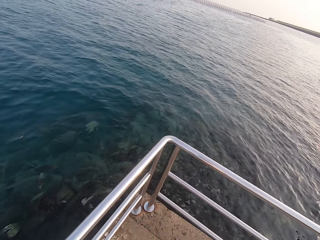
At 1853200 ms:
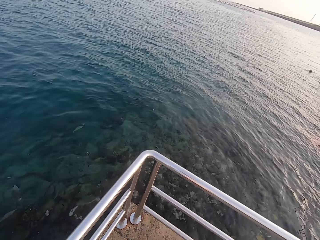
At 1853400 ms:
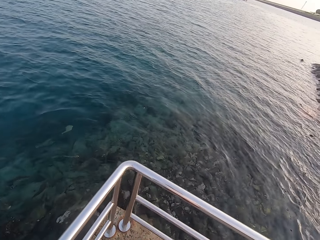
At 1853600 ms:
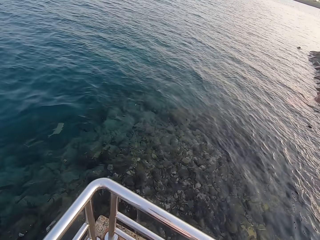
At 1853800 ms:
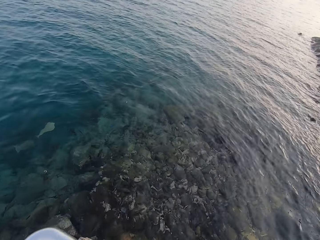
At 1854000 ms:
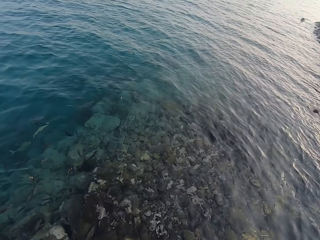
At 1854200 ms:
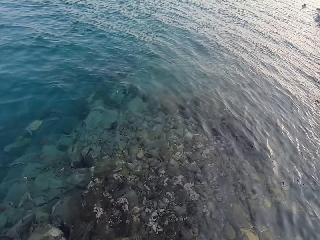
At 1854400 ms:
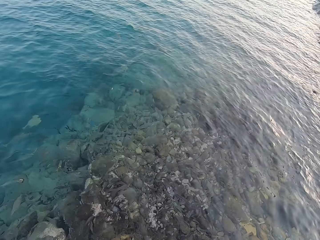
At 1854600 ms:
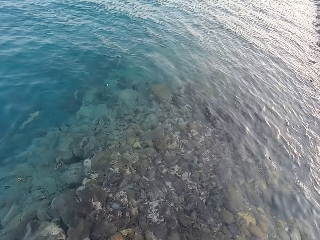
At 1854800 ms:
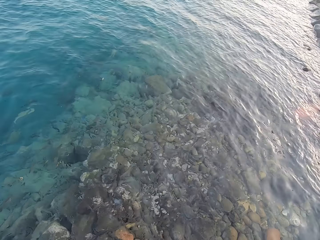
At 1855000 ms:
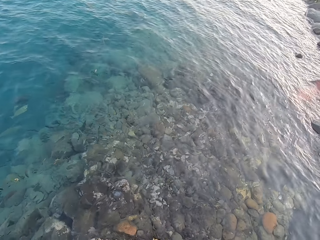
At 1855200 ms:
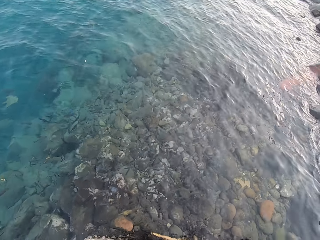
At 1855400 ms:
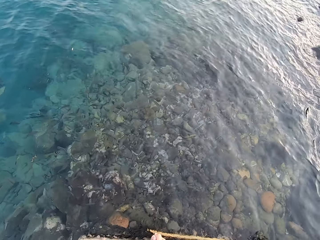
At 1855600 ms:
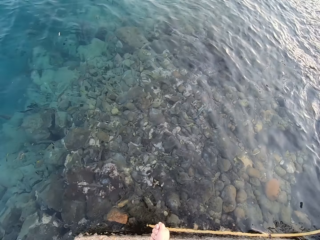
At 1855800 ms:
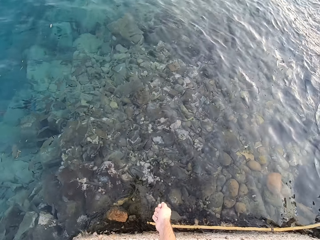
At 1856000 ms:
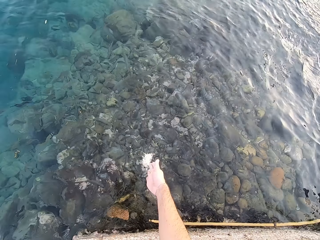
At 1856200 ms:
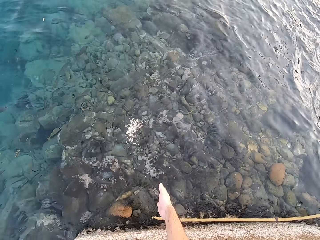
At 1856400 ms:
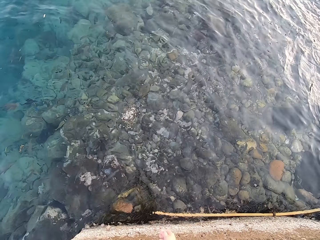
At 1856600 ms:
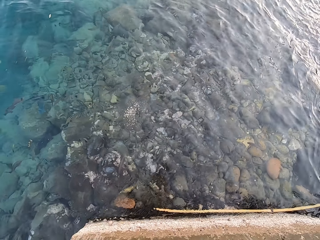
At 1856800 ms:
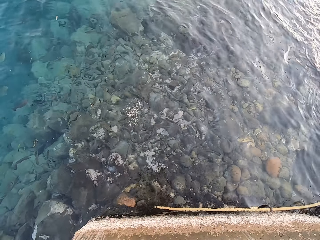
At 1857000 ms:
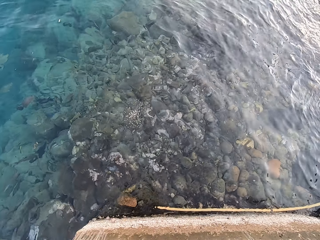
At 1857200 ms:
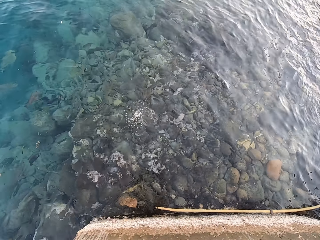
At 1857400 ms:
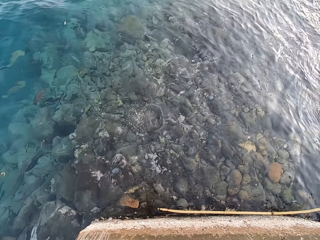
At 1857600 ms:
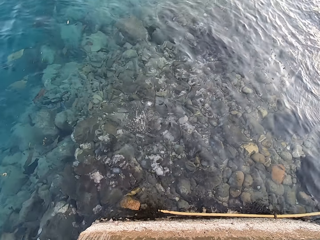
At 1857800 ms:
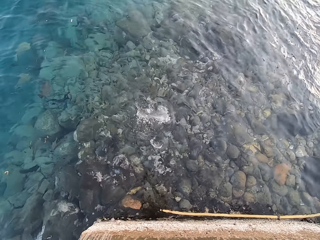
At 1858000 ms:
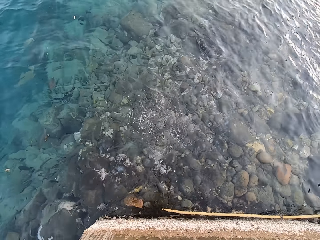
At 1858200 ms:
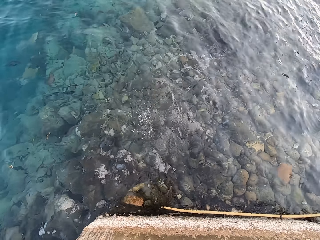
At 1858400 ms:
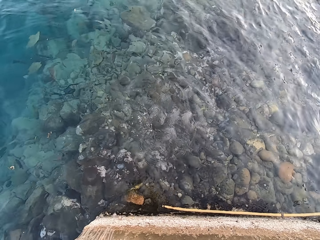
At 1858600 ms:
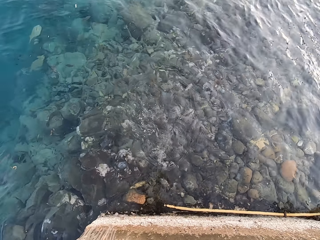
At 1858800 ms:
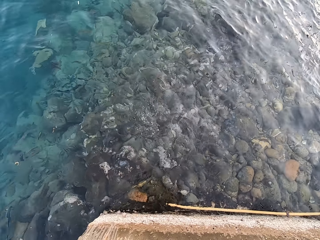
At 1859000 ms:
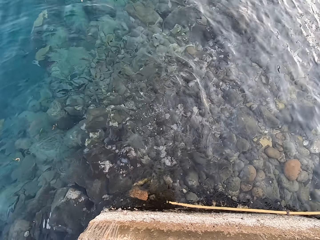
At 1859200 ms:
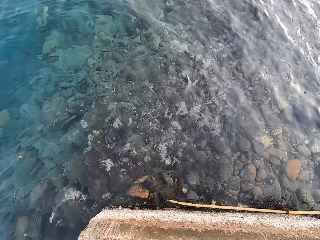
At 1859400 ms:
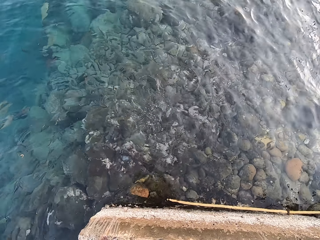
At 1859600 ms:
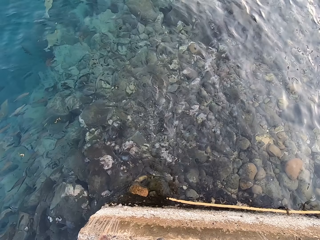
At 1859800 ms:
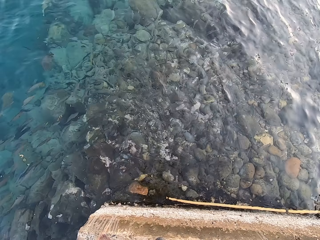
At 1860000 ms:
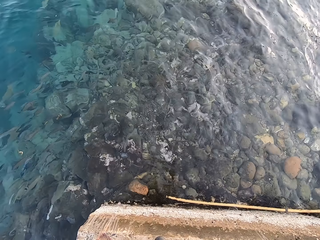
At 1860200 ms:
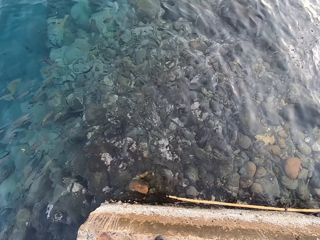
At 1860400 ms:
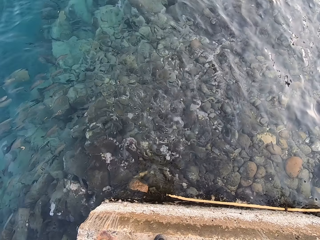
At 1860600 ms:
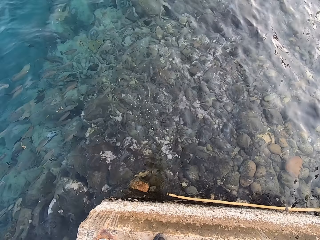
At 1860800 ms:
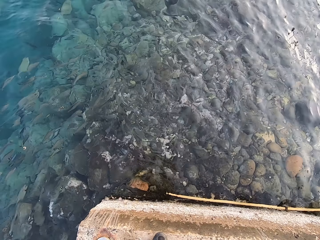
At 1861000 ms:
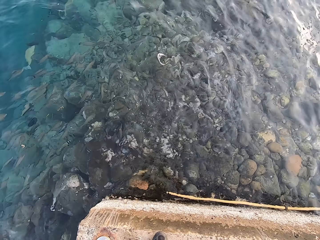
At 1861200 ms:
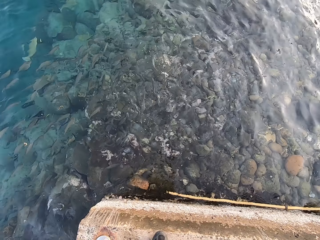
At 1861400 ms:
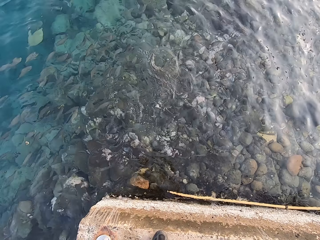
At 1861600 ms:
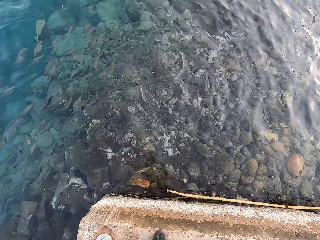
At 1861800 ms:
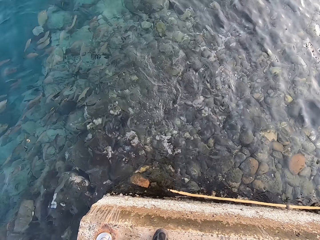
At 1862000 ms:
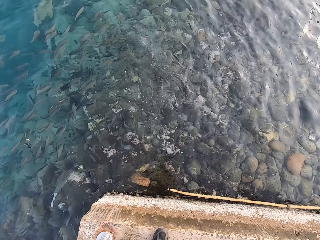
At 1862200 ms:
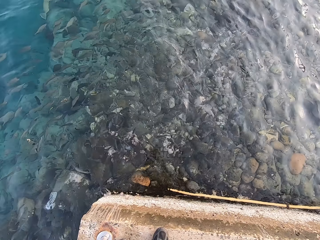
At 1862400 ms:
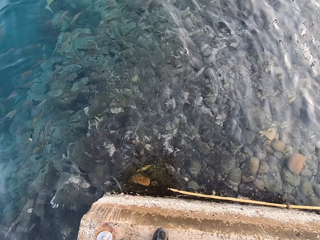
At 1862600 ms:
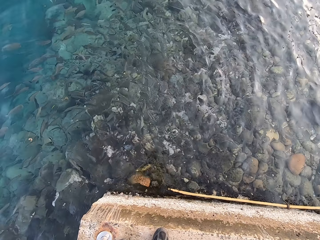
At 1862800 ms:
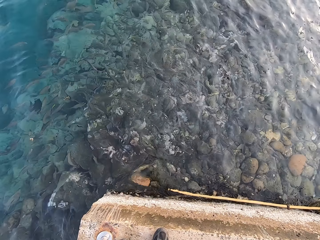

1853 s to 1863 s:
The camera wearer walks around. They throw fish food in the water. They pour something into the water.

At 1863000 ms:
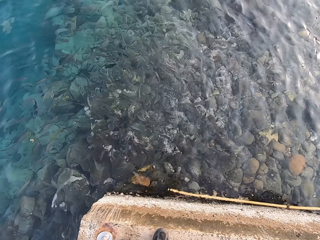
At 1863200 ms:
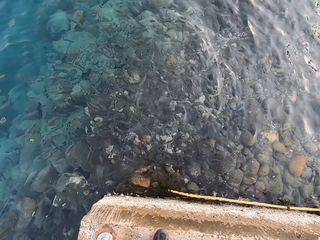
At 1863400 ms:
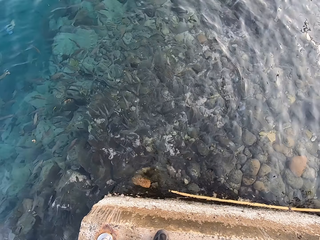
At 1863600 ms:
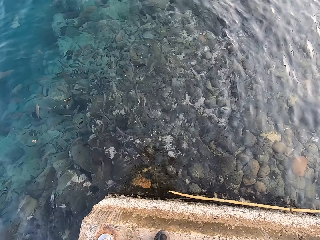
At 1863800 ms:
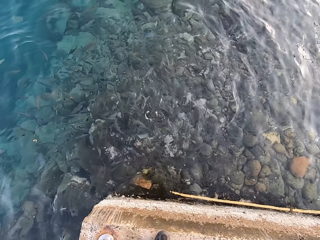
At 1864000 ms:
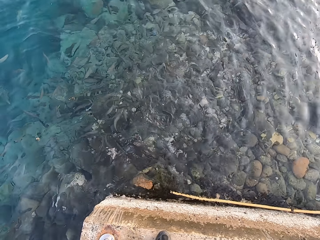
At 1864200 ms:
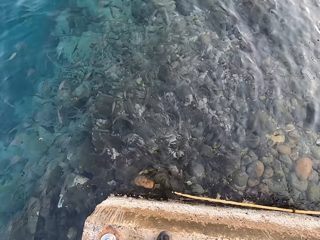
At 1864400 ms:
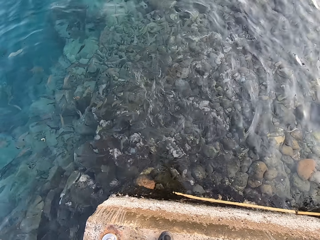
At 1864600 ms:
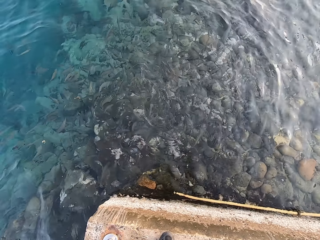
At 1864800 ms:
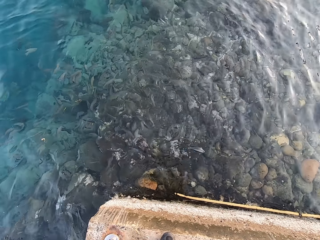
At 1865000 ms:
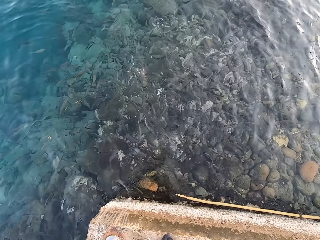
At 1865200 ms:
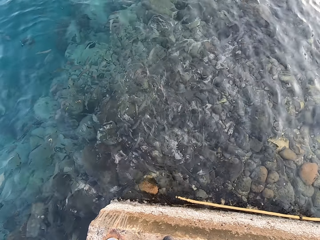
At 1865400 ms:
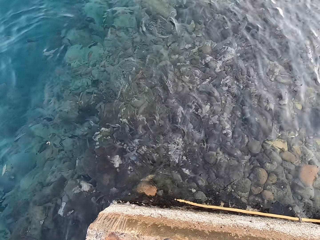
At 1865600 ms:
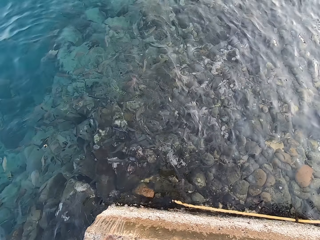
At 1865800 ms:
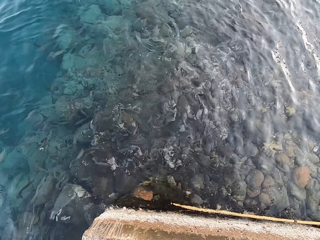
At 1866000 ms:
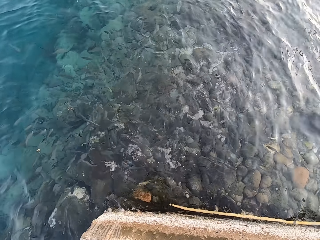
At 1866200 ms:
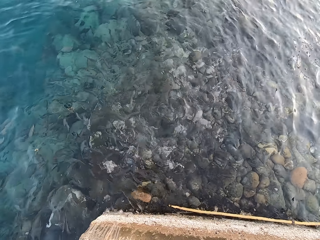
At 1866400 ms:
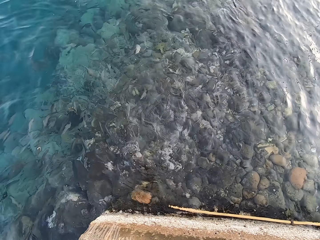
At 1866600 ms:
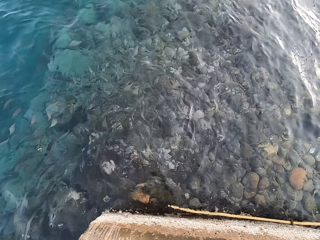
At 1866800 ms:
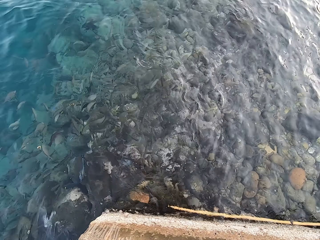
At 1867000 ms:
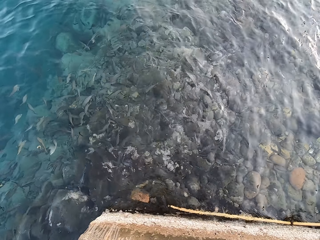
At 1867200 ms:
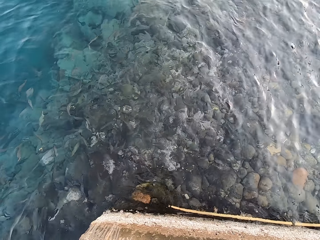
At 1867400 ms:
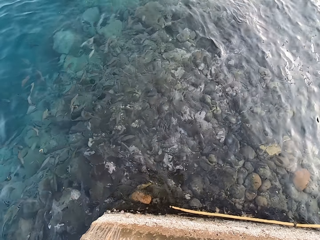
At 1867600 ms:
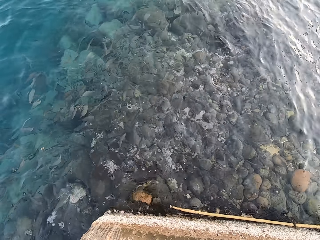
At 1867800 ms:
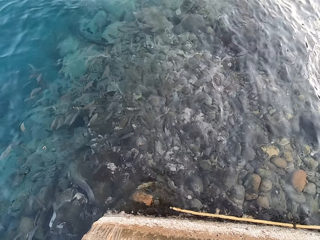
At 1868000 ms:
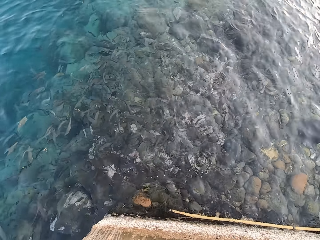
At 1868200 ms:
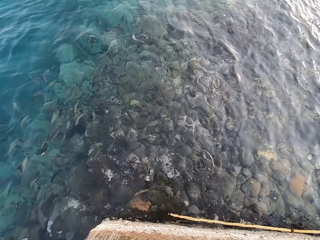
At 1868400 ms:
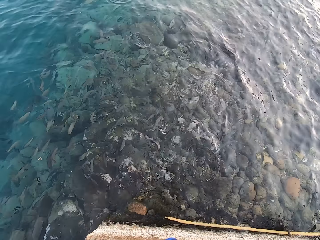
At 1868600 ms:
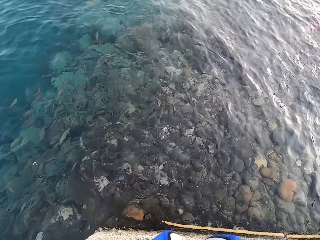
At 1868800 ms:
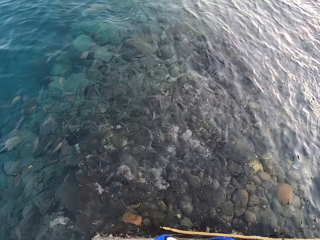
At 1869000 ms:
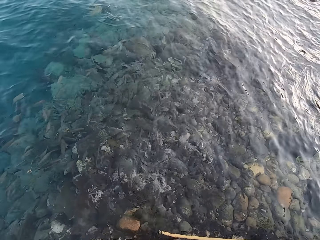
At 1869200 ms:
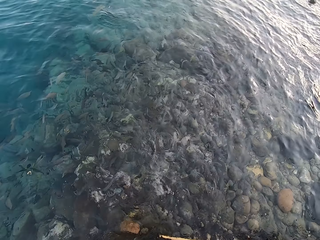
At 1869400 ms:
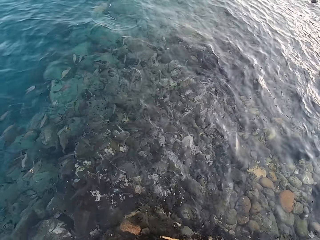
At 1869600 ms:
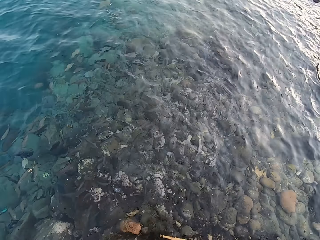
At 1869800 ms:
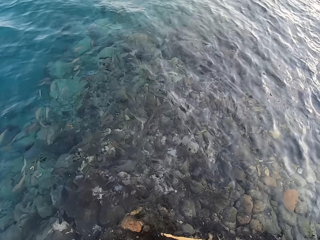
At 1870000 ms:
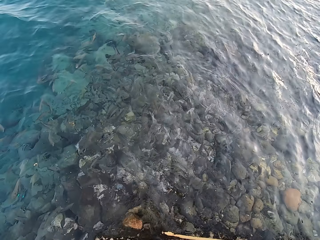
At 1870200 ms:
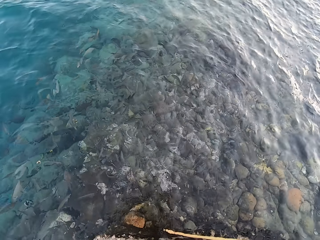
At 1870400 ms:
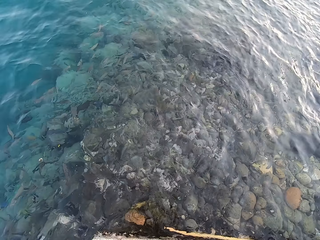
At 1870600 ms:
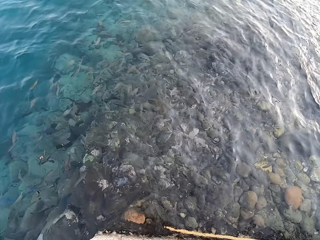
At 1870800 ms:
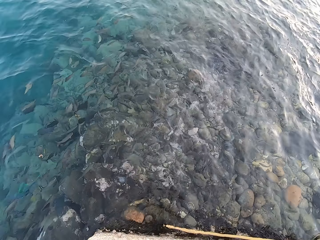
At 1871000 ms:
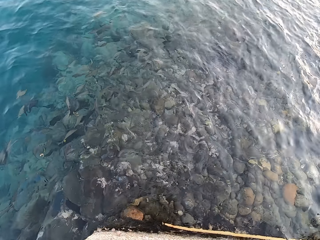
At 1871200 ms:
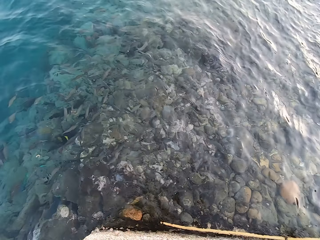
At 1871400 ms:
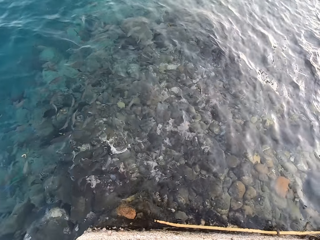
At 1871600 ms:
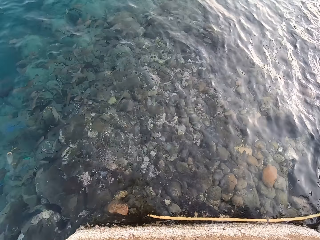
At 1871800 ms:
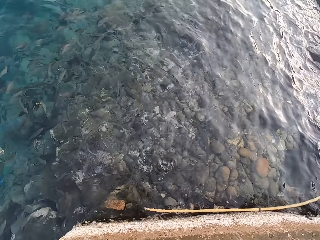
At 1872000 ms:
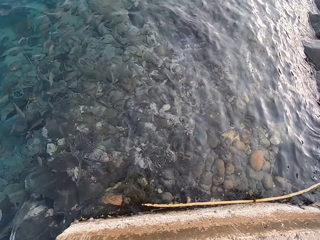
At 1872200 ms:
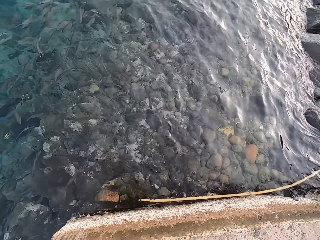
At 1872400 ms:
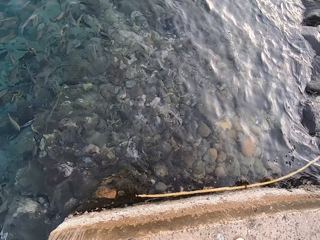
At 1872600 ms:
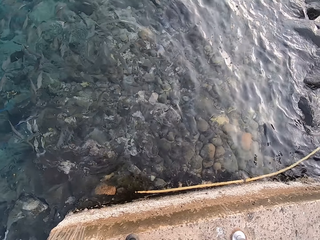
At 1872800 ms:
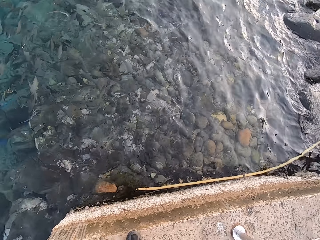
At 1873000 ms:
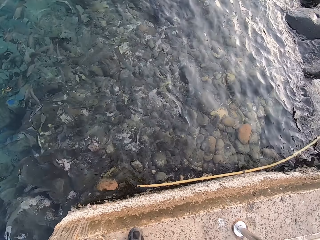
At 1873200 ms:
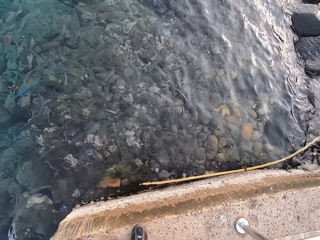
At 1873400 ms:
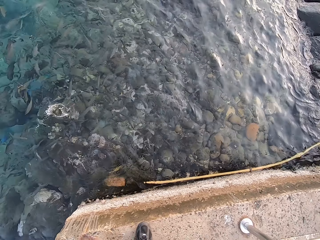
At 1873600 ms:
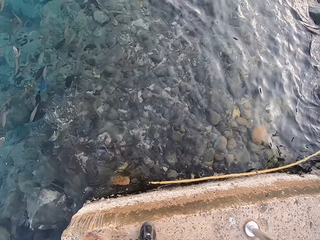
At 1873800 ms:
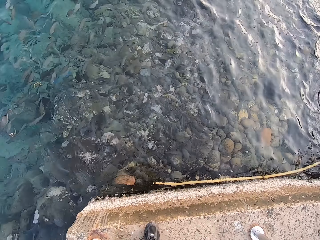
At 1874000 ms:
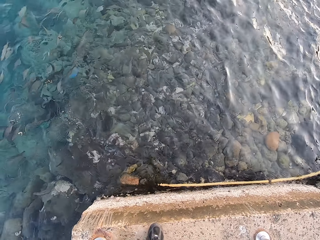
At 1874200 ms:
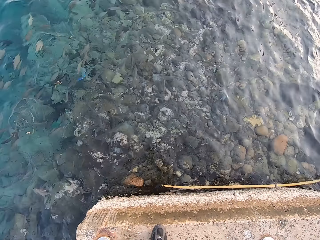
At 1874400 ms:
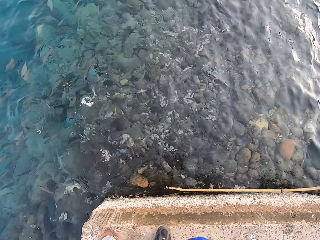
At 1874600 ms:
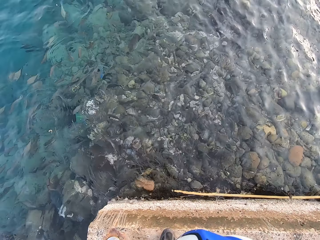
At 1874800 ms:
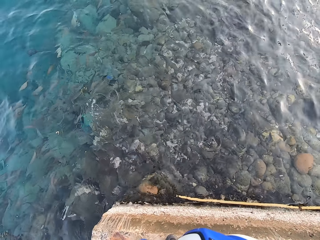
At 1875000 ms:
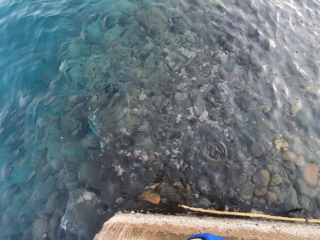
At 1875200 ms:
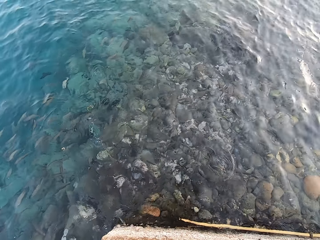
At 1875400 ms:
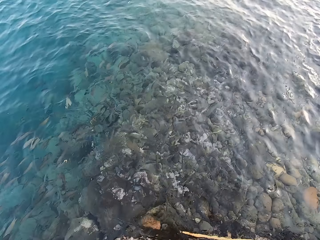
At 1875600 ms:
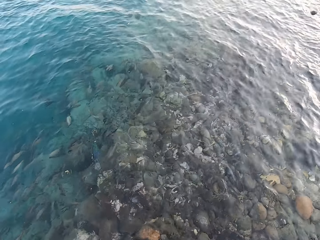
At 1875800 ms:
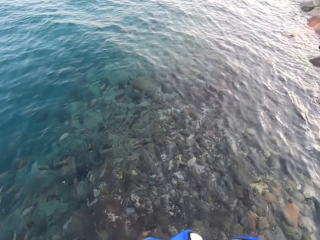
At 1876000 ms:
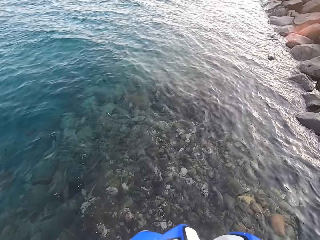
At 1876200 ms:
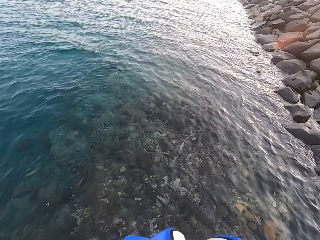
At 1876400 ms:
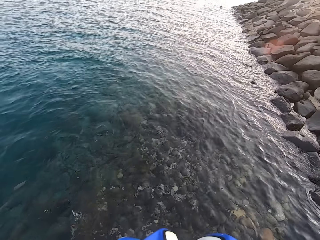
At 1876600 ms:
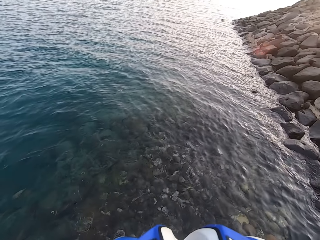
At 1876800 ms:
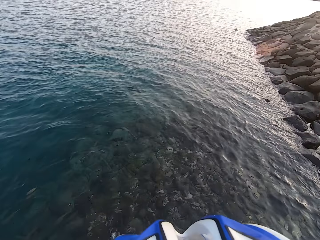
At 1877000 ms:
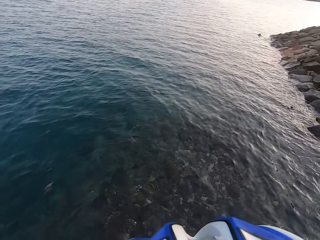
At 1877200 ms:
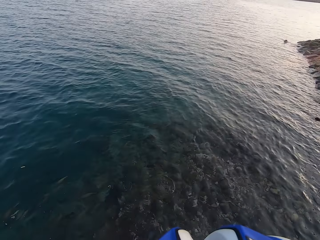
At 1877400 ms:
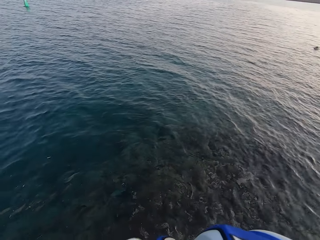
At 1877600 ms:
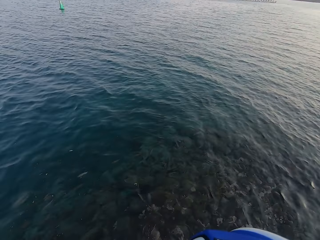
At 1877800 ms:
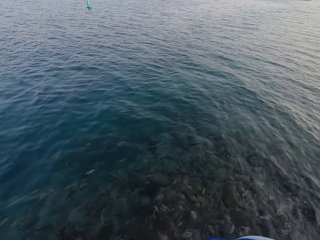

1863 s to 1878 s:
The camera wearer stares at the fish. They look around.
